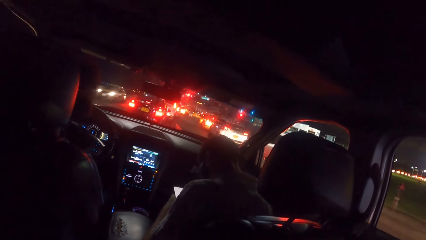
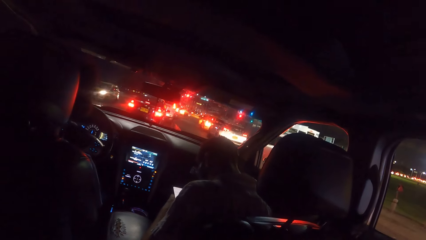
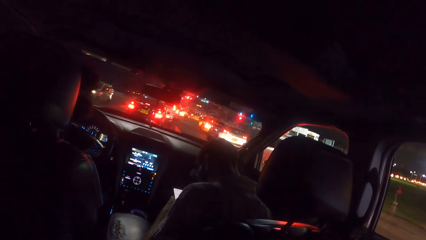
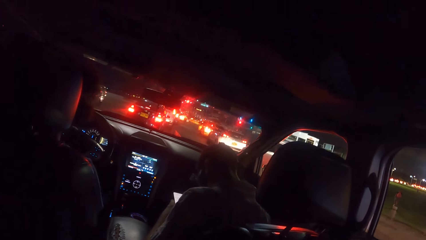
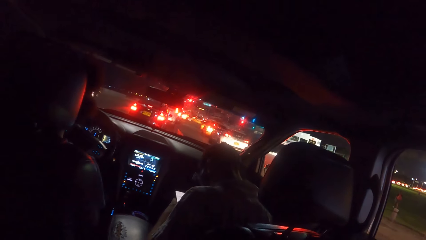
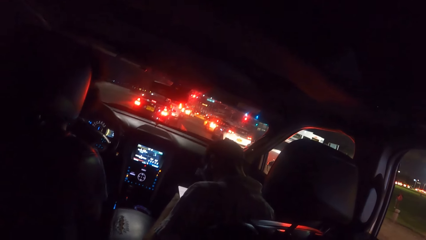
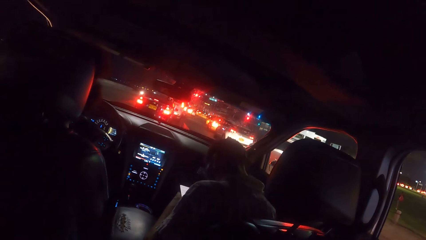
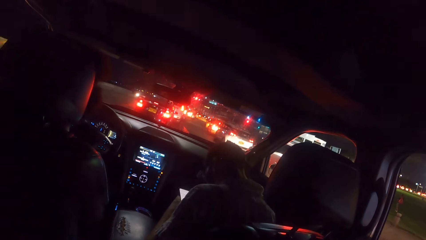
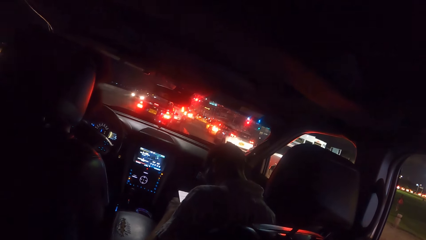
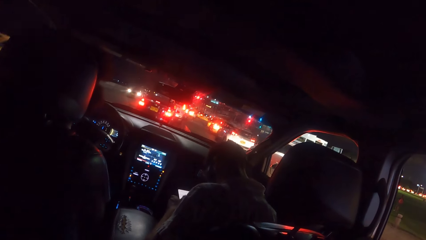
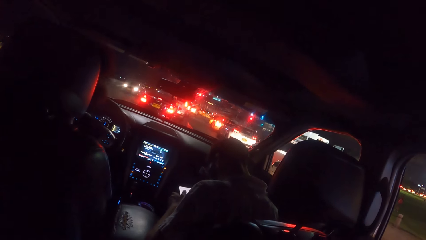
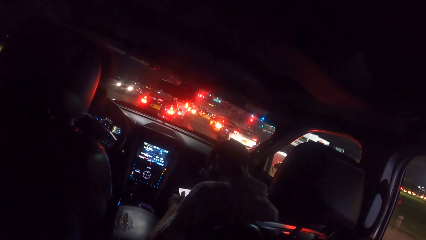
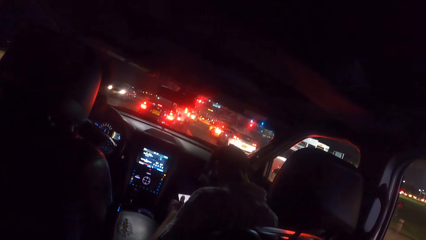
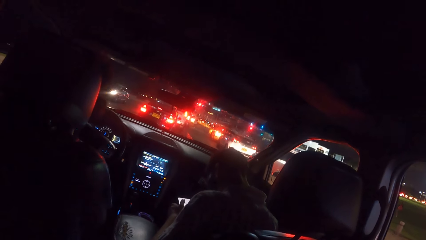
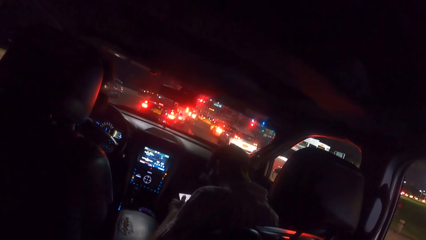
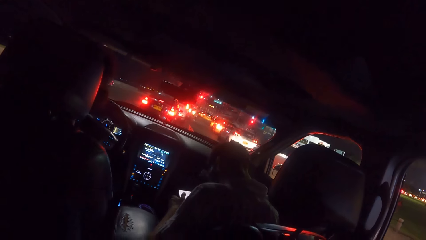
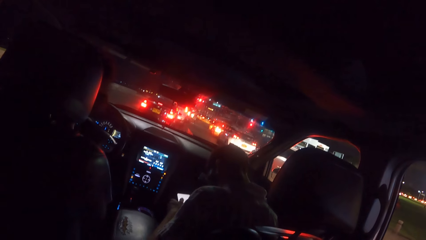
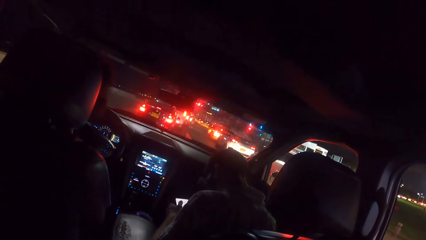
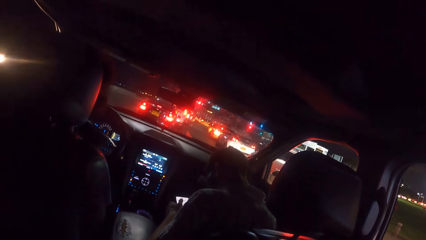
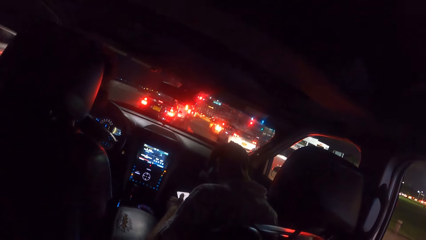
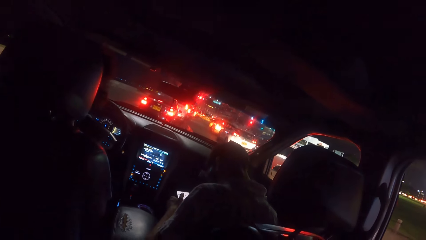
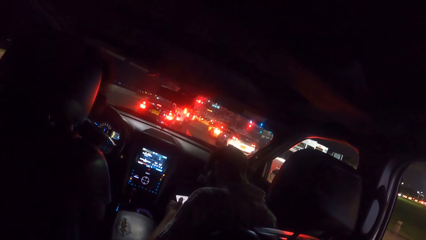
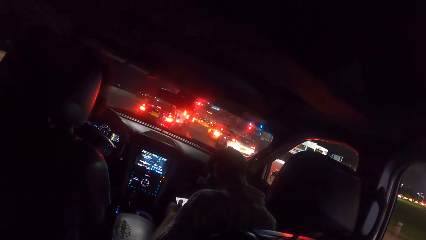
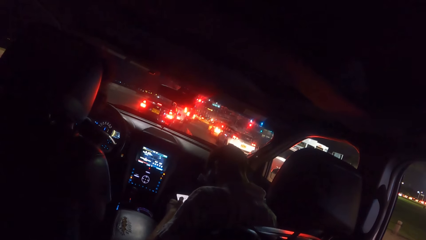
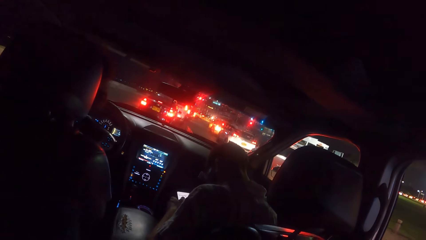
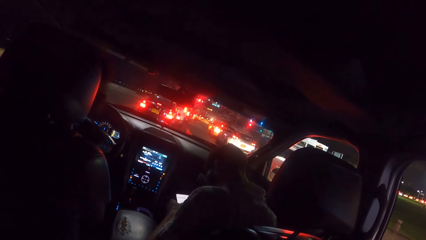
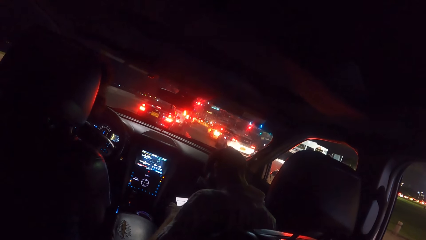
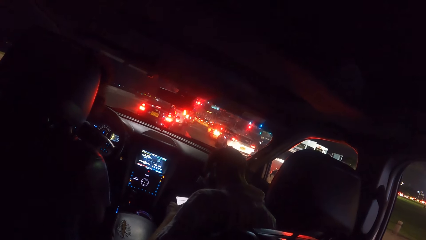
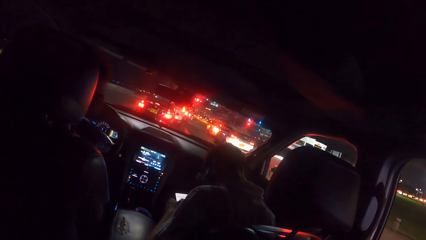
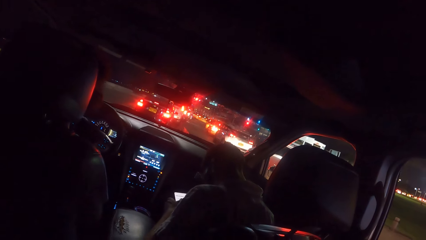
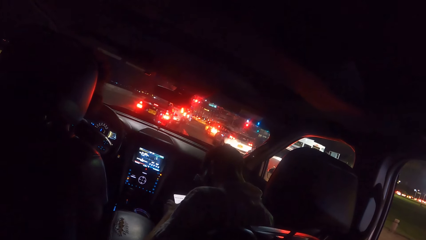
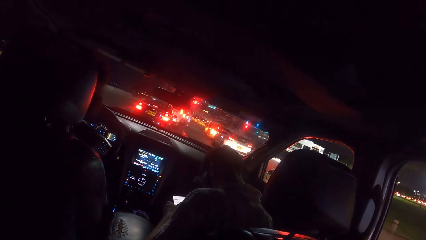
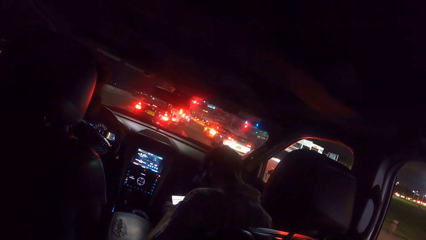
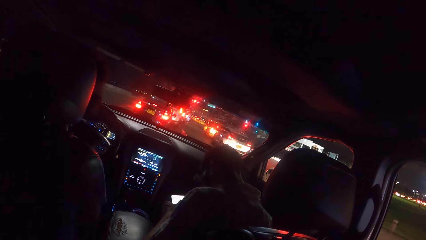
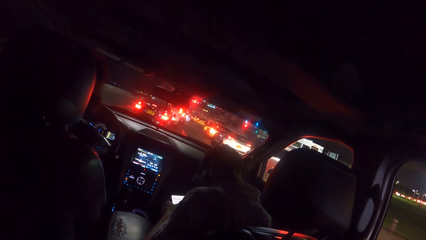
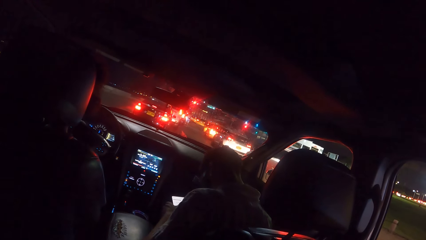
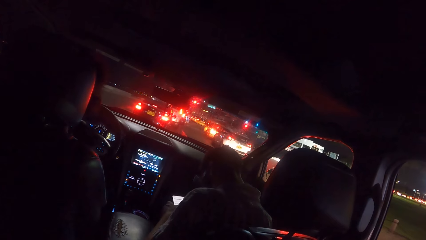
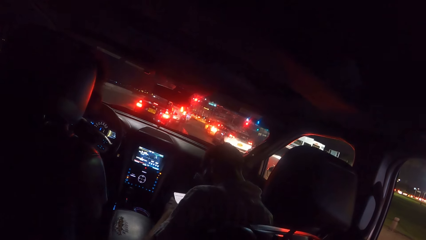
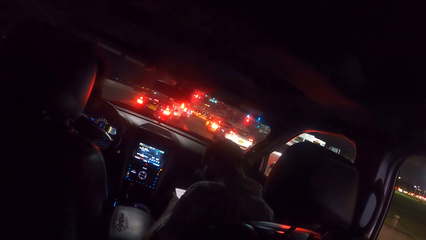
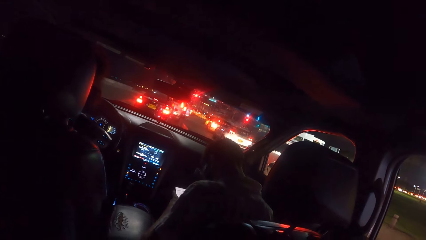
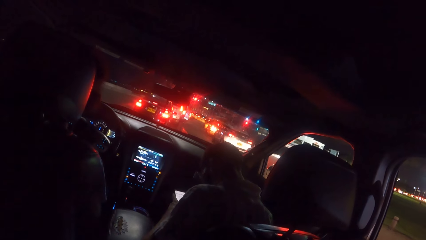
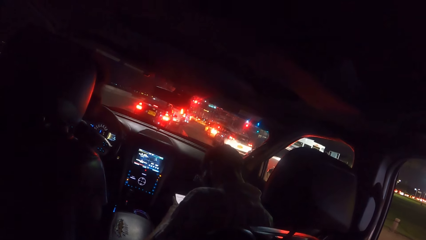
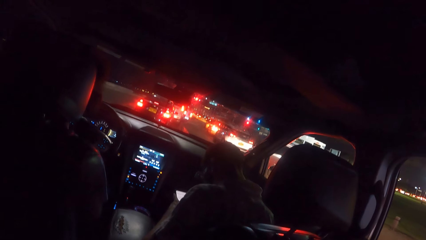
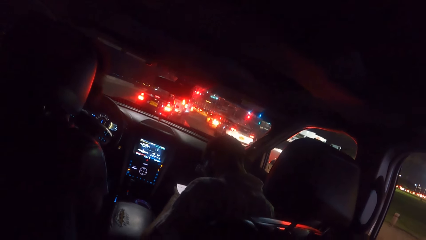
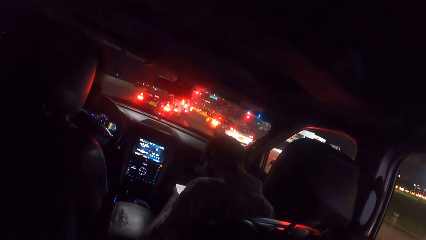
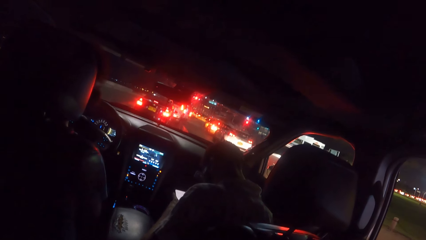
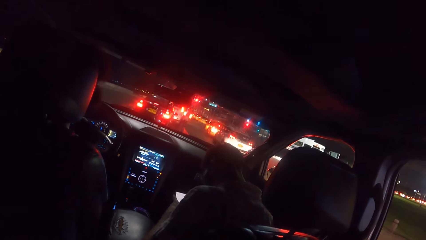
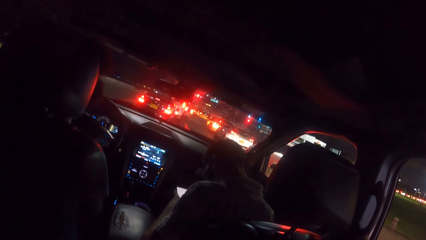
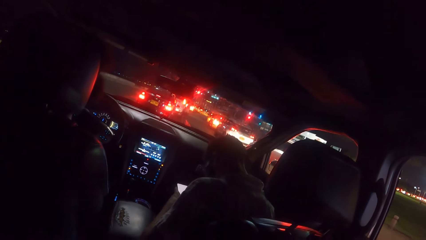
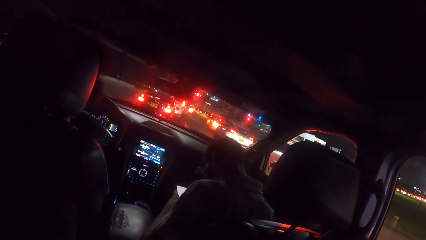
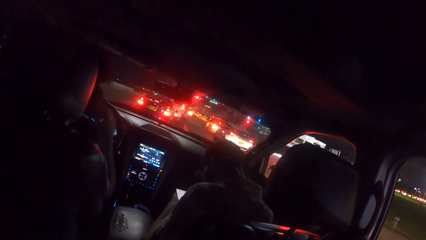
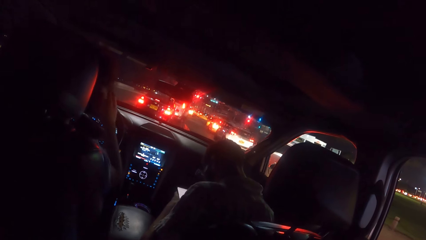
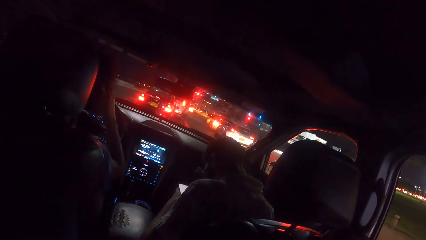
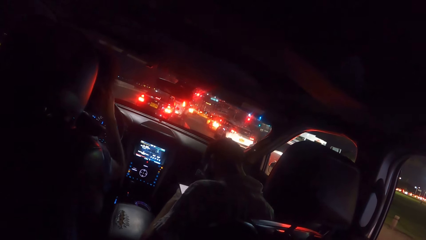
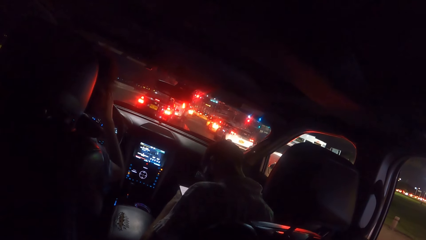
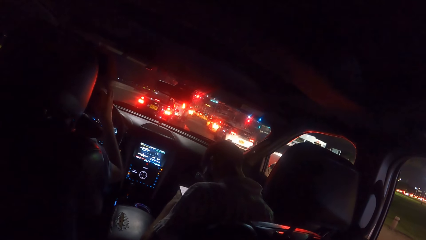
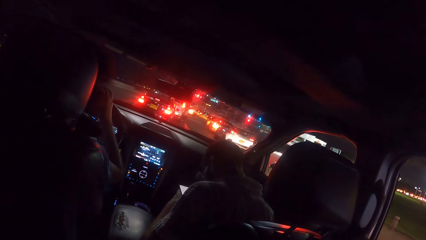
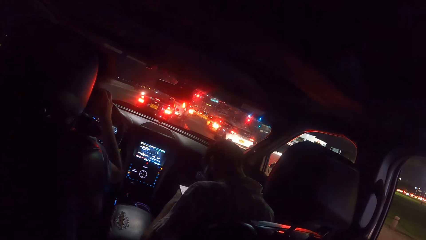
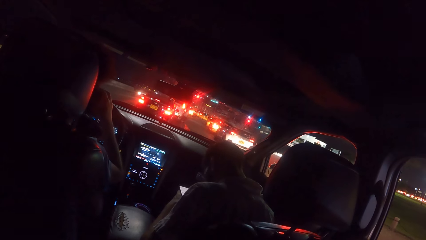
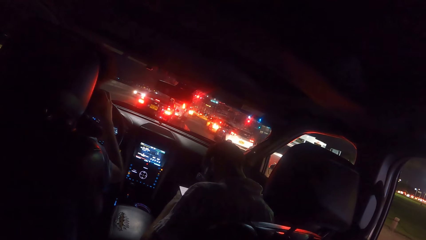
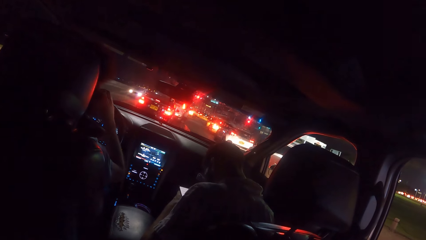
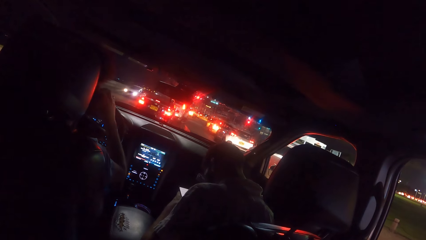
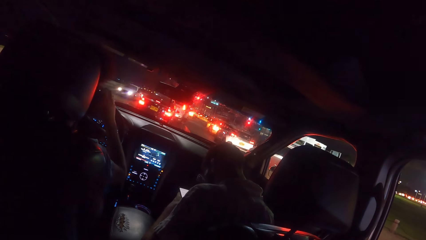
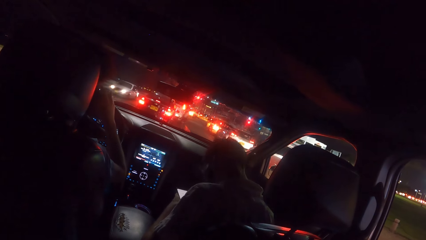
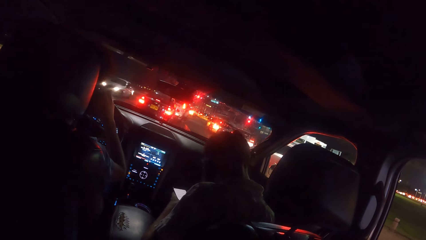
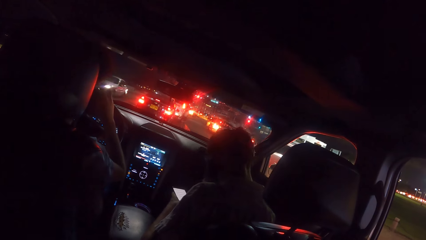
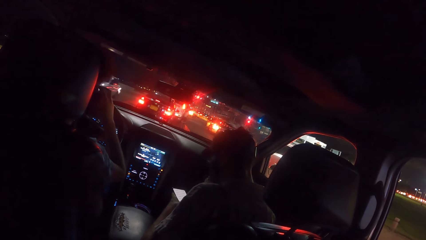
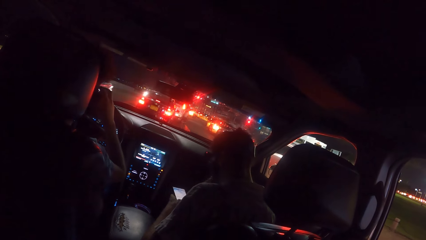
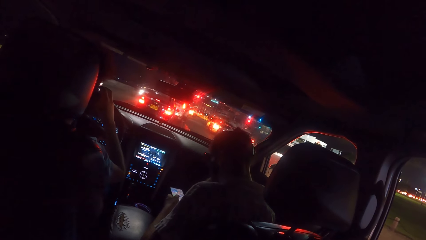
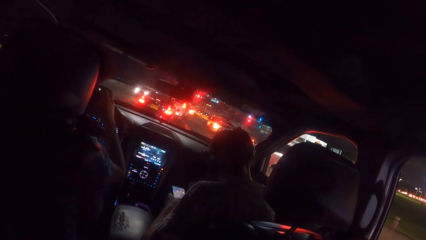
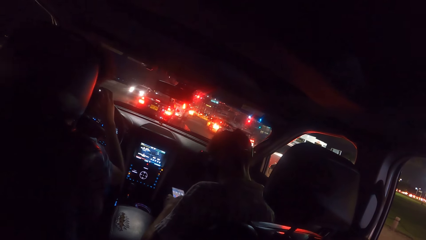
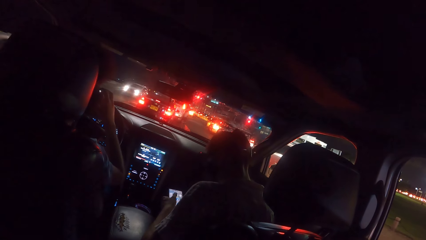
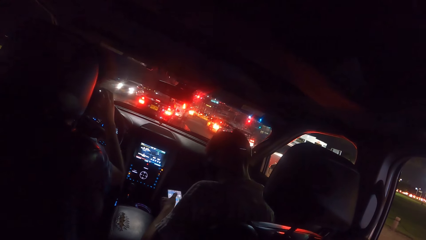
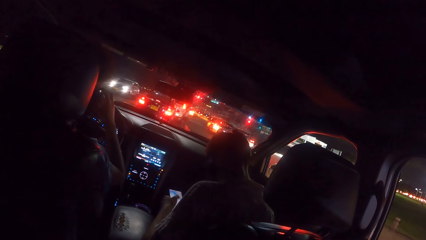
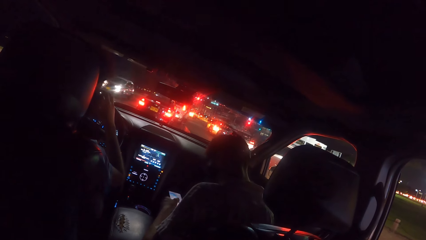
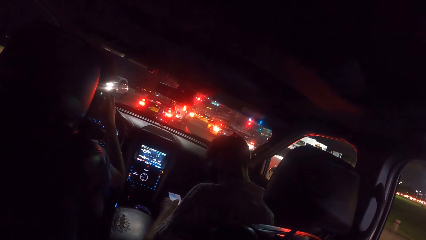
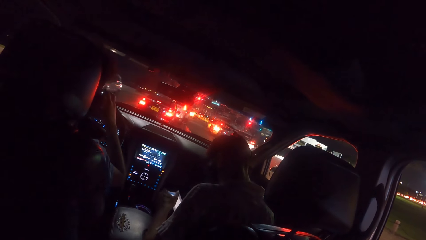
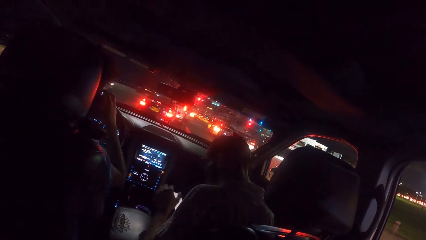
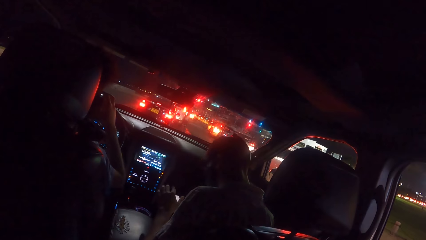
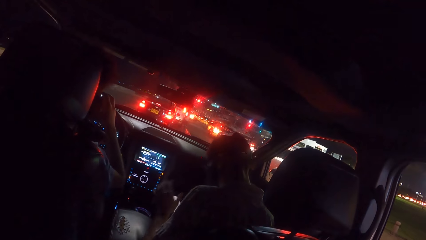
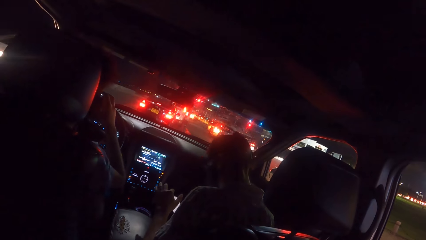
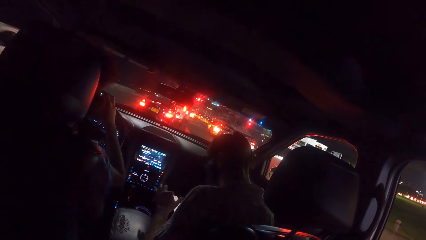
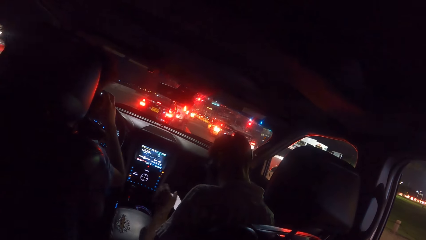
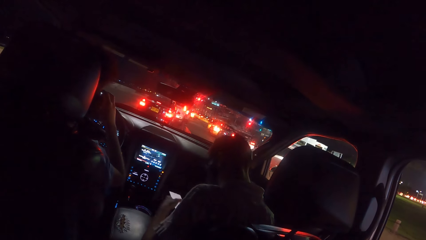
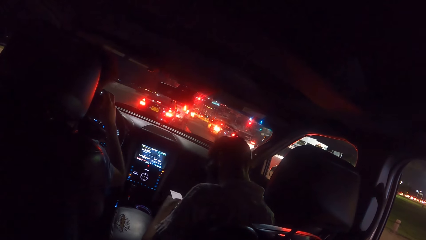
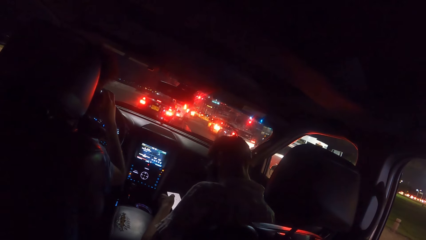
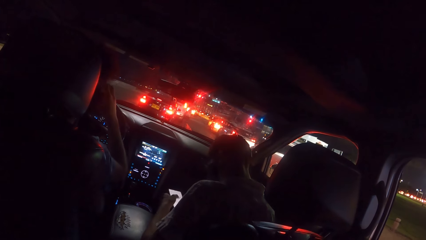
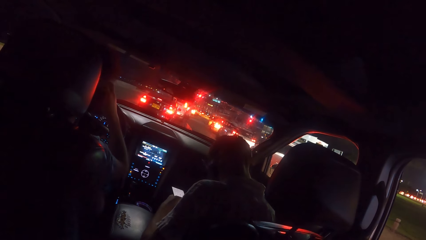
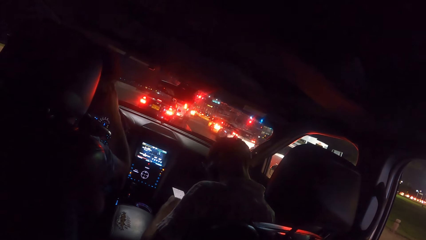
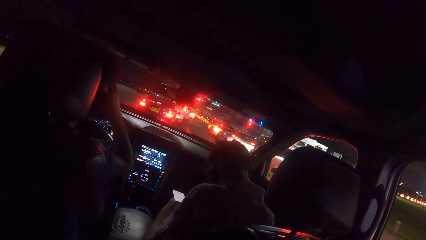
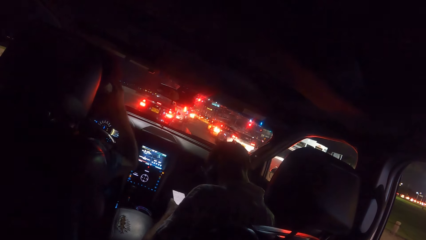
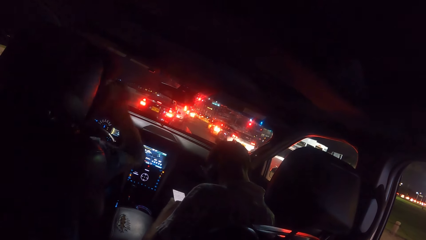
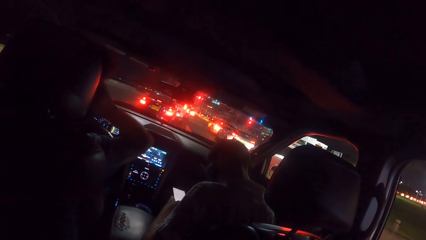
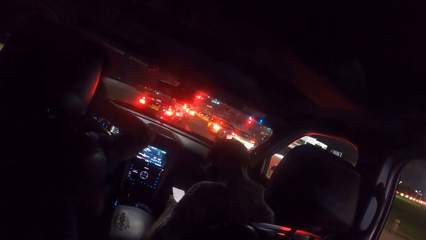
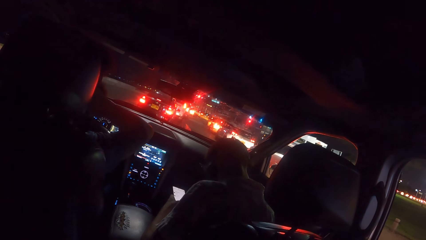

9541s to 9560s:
The man touches his hair with his right hand.
